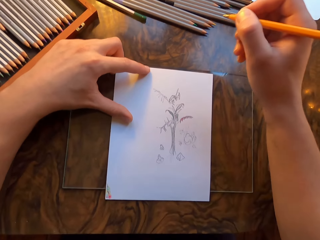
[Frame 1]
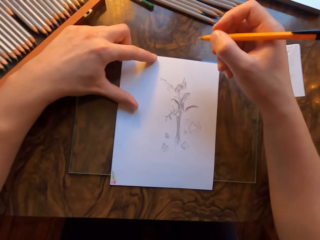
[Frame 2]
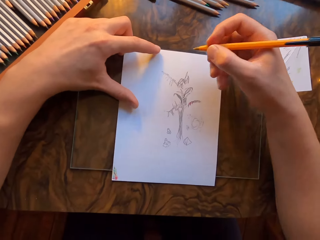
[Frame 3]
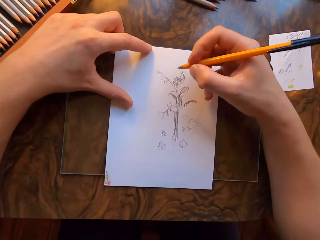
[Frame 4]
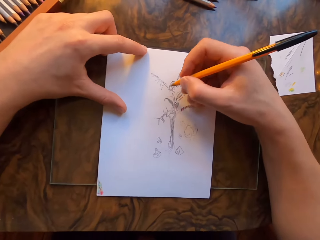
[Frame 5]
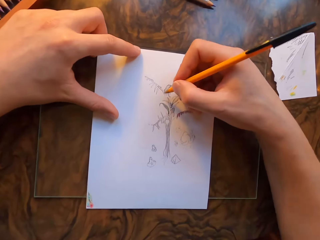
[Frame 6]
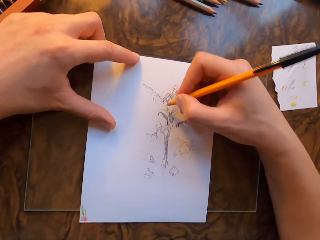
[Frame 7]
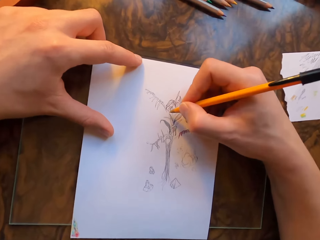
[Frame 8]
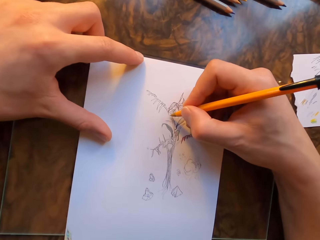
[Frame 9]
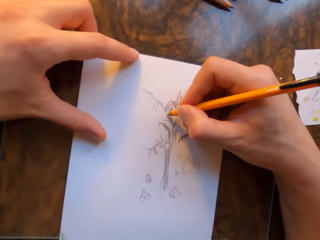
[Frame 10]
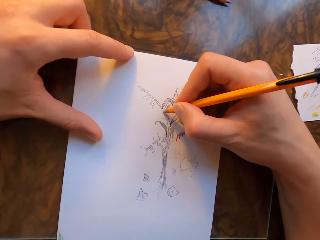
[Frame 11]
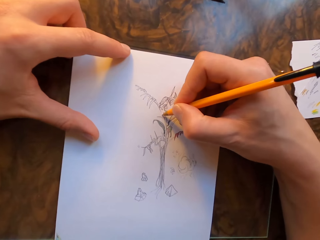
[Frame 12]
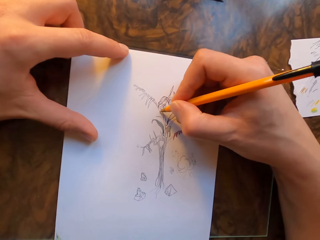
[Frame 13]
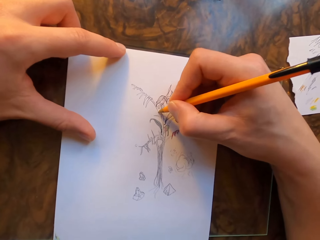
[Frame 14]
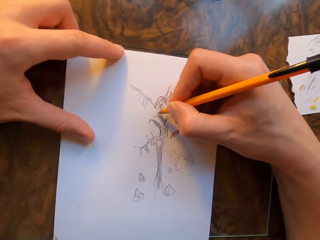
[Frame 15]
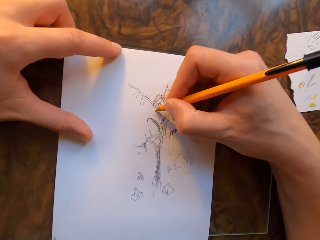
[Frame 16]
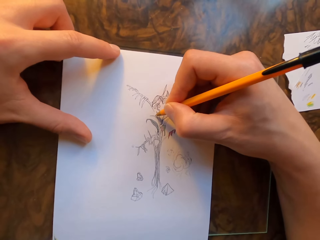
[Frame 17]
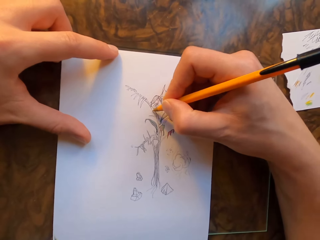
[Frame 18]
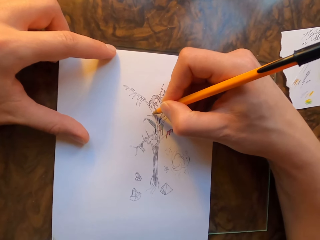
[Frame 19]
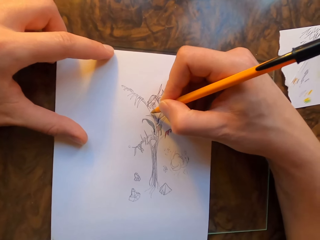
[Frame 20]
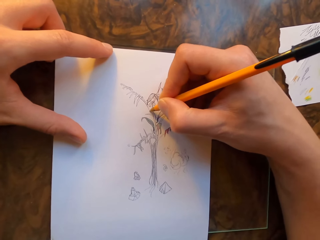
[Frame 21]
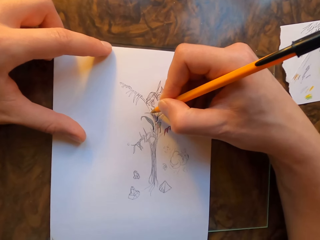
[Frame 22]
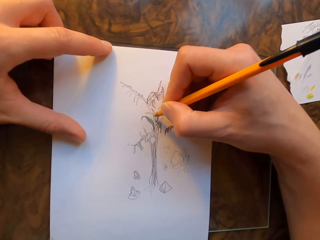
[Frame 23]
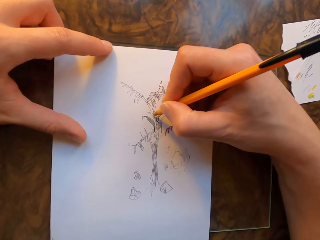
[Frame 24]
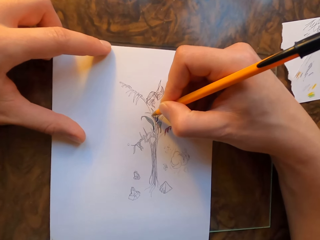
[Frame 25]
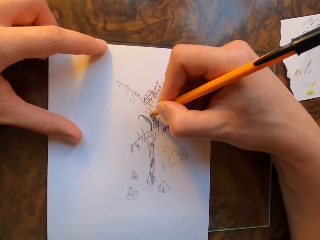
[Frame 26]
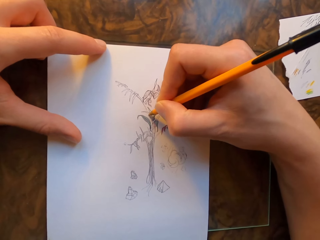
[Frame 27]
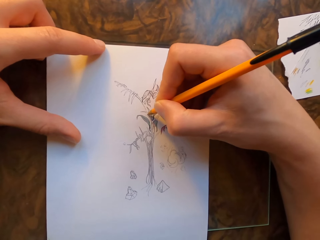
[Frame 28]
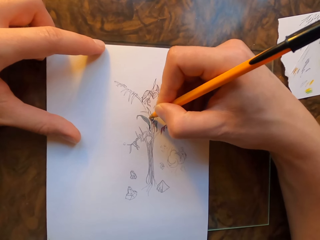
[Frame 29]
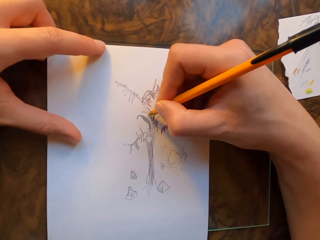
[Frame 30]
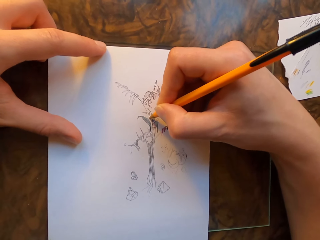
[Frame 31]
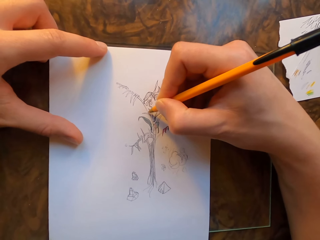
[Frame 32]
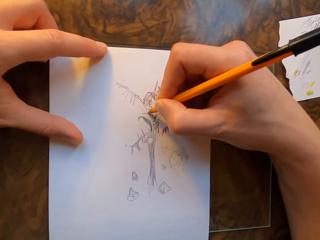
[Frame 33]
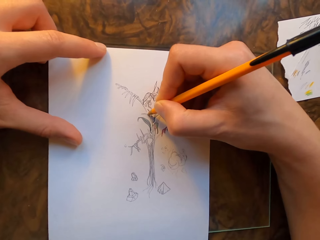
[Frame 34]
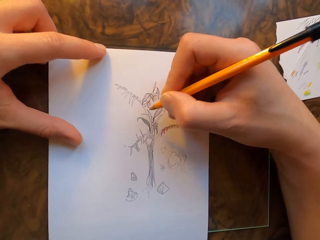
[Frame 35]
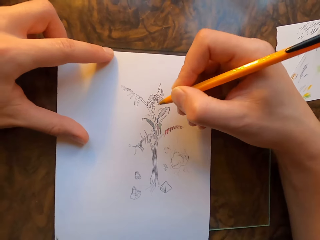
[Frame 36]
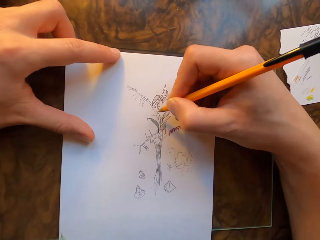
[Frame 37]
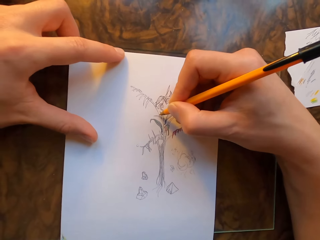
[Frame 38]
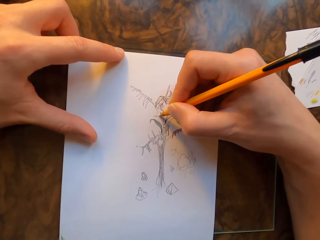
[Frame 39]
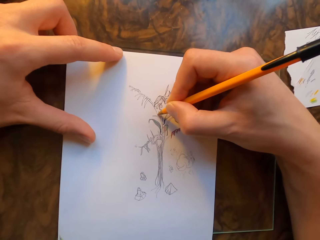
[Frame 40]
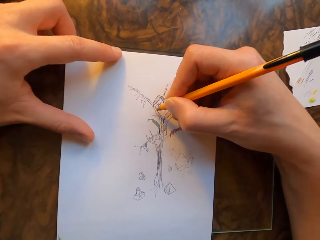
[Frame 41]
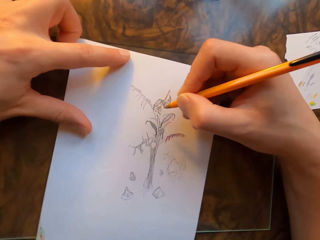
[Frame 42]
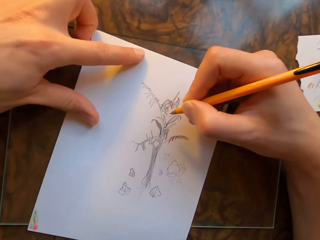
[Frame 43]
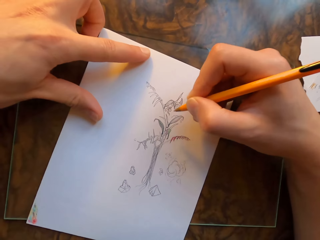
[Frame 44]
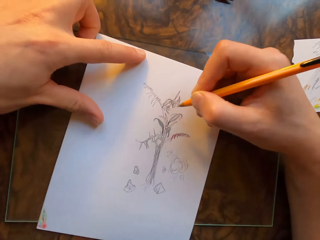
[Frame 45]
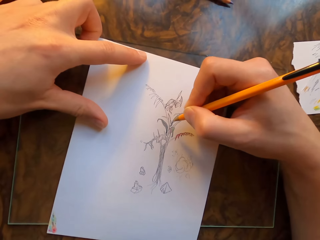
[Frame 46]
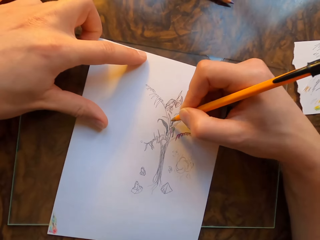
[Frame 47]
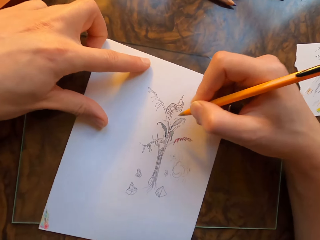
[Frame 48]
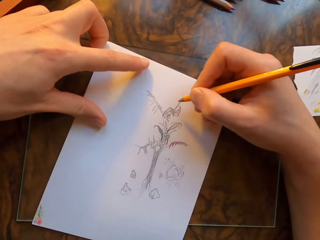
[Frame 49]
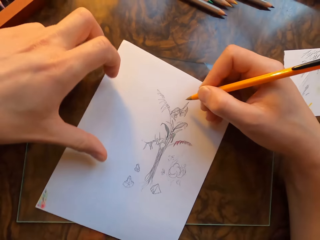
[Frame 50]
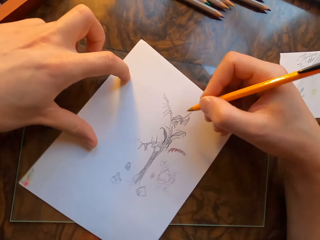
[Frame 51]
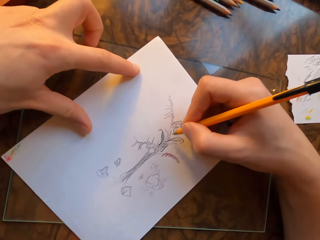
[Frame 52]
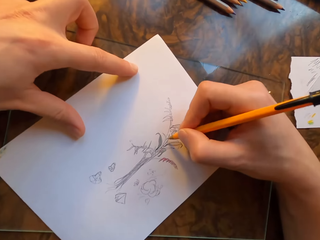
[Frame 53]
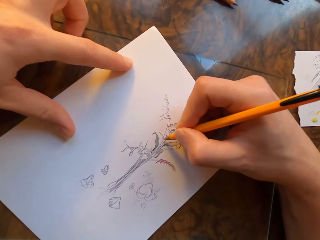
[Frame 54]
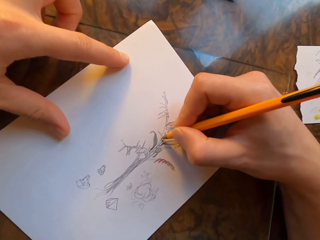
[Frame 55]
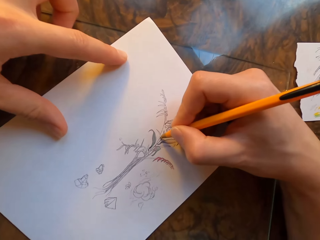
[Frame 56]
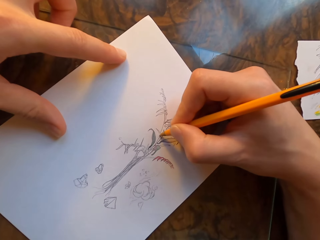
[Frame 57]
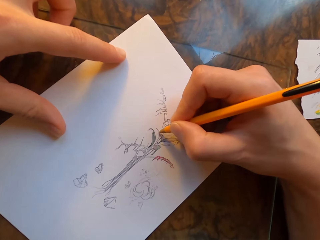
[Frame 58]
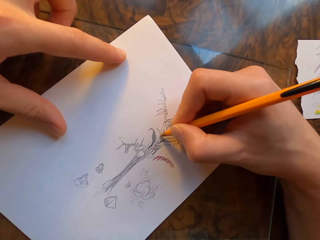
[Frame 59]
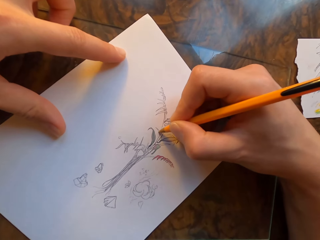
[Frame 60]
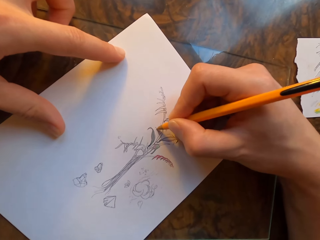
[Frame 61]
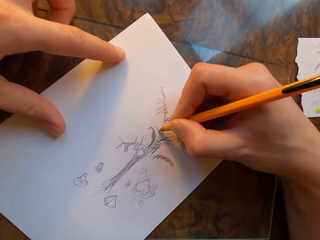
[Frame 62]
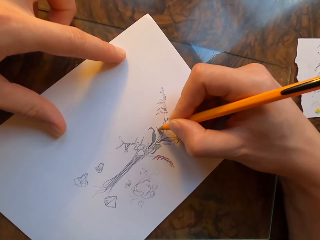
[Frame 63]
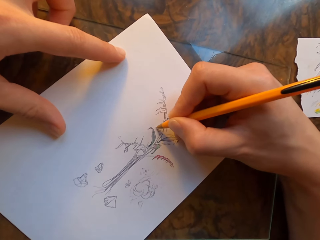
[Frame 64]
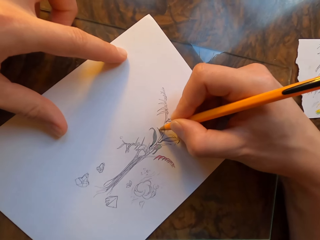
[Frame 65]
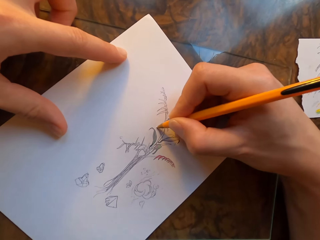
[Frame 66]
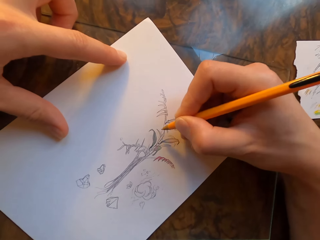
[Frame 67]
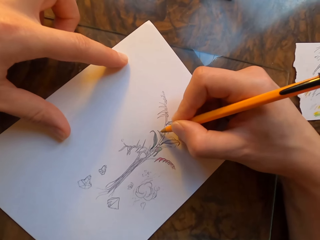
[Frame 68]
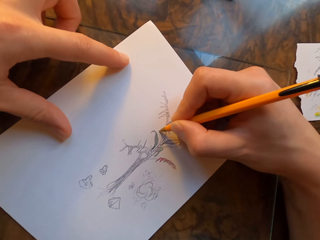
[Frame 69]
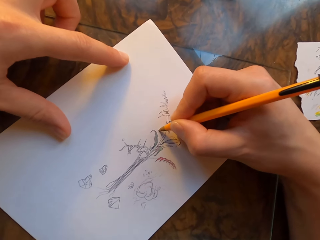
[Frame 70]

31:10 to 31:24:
The camera wearer draws on the paper with the pen. They move the paper. They draw on the paper with the pen.

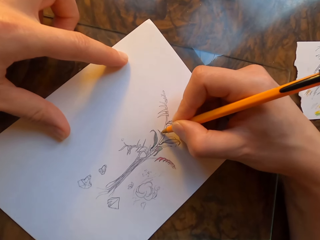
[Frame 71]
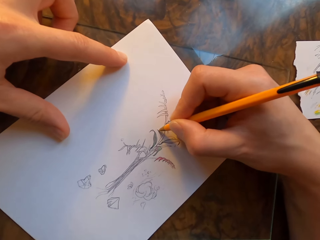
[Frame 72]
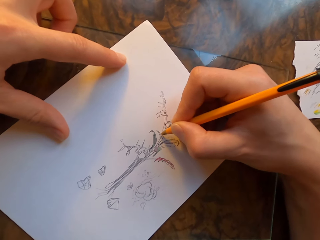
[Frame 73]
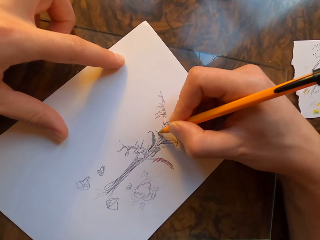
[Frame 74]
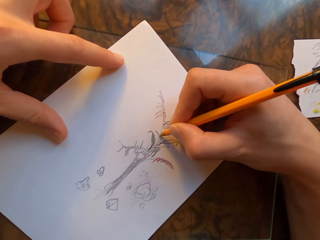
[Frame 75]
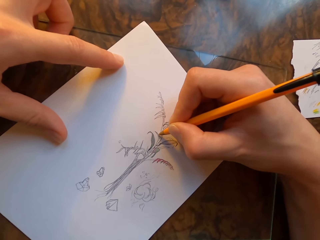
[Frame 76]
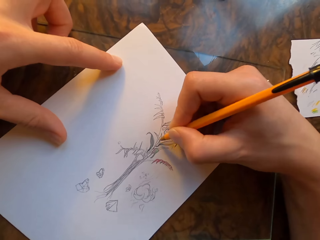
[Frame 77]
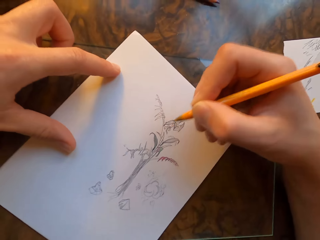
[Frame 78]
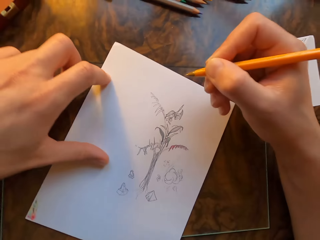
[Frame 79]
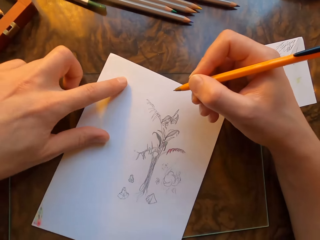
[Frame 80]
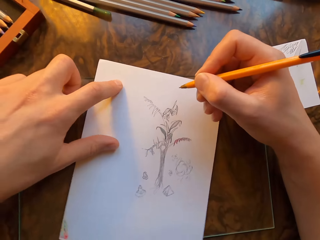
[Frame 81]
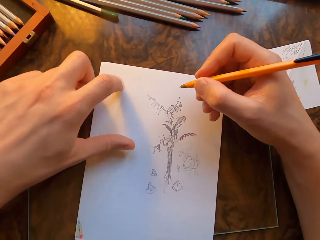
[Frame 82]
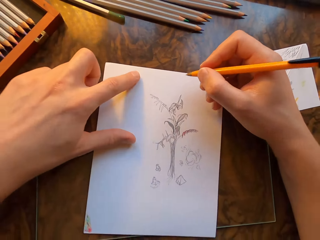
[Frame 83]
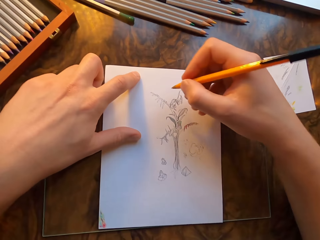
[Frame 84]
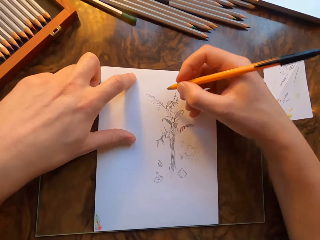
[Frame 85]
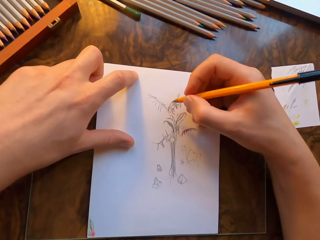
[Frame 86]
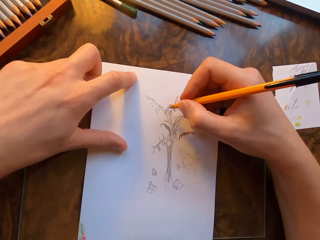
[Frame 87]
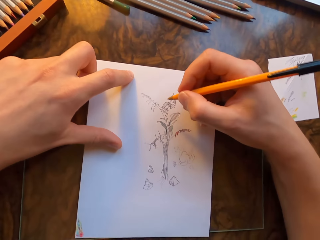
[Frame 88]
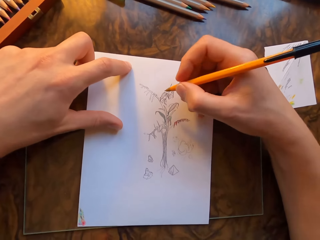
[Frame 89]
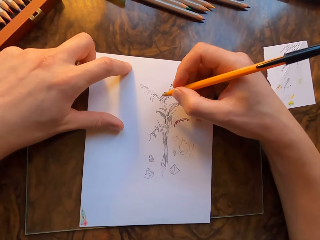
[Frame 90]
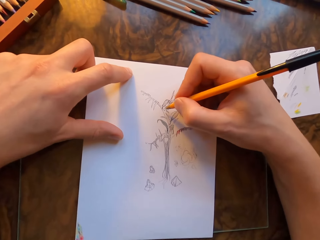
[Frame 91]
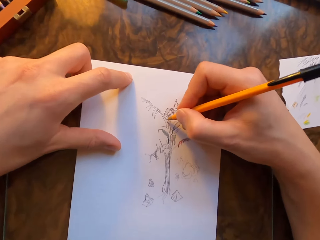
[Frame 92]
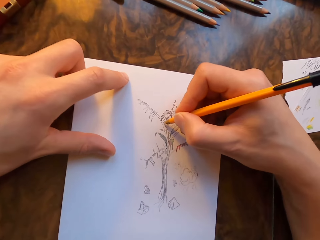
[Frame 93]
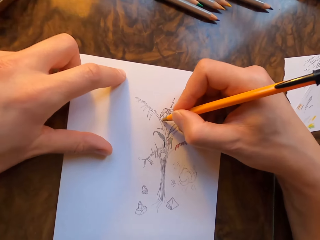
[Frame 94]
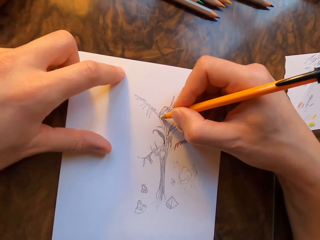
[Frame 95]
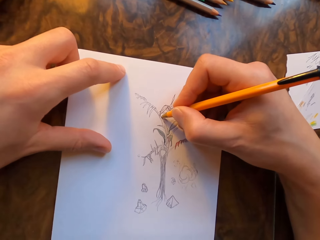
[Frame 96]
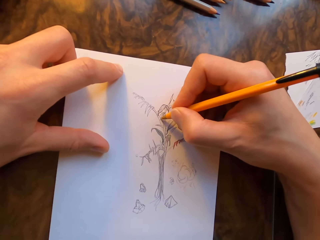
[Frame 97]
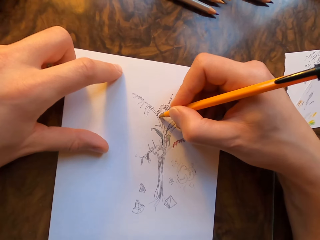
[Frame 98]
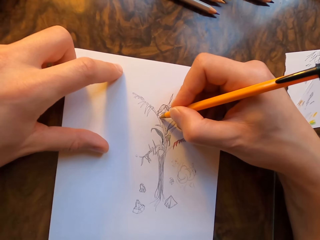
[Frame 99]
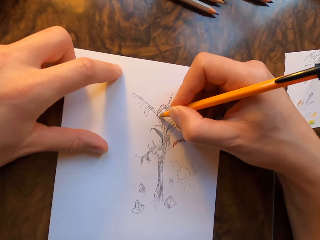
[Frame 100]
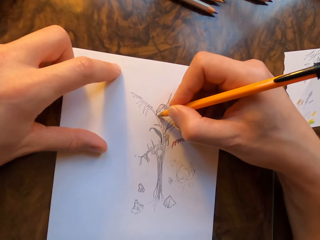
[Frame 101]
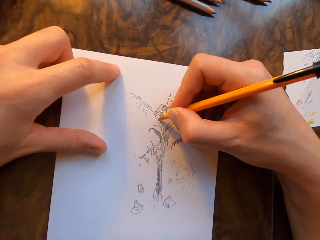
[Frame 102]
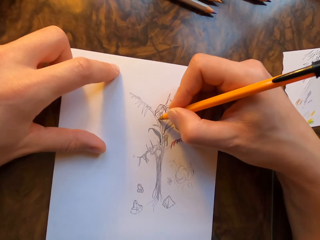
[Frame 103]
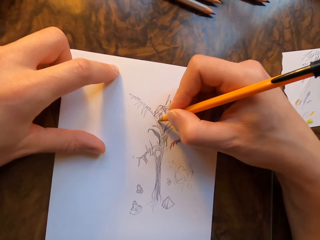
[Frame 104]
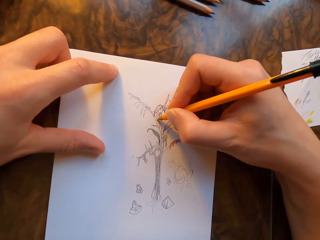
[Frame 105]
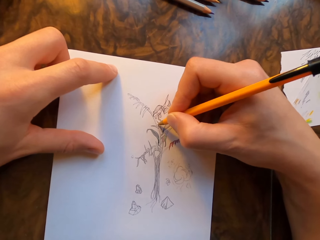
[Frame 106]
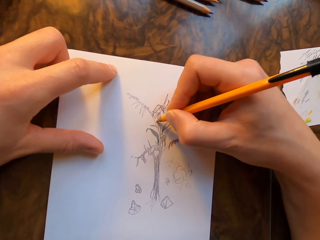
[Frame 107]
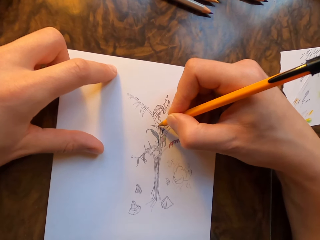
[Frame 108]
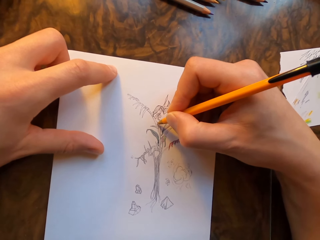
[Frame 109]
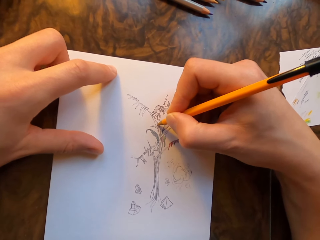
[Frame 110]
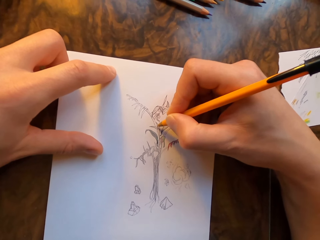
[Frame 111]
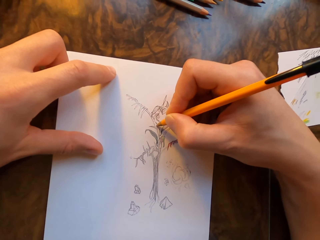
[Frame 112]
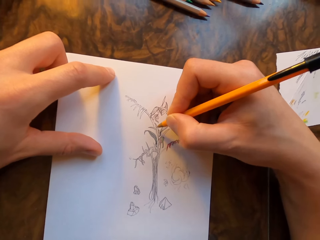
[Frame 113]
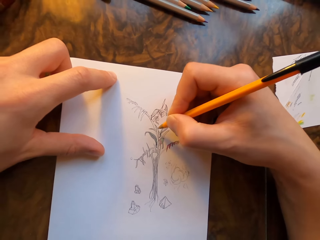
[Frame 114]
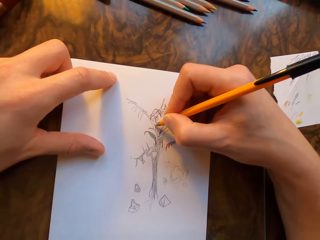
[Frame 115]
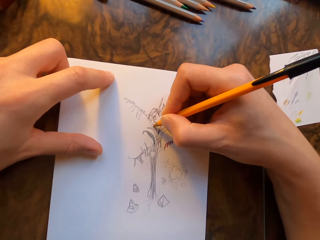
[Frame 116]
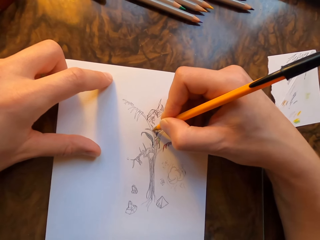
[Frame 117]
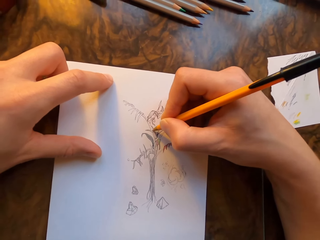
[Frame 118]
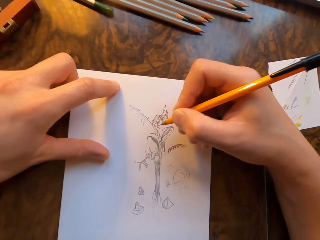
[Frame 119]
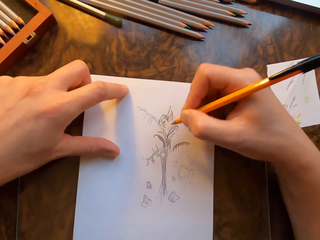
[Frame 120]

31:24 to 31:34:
The camera wearer moves the paper. They draw on the paper with the pen.
